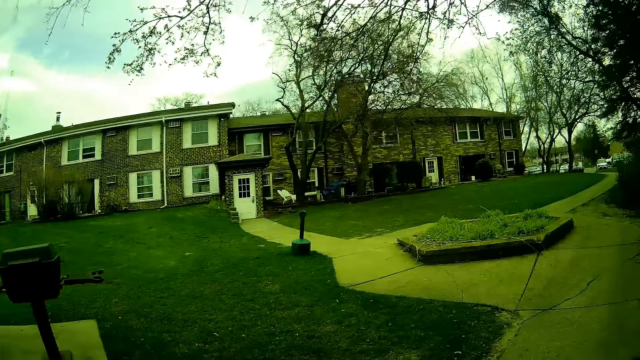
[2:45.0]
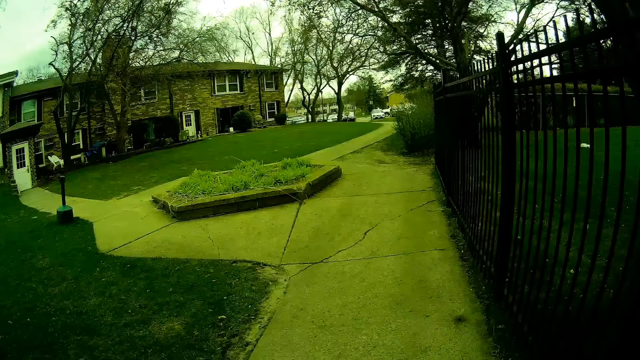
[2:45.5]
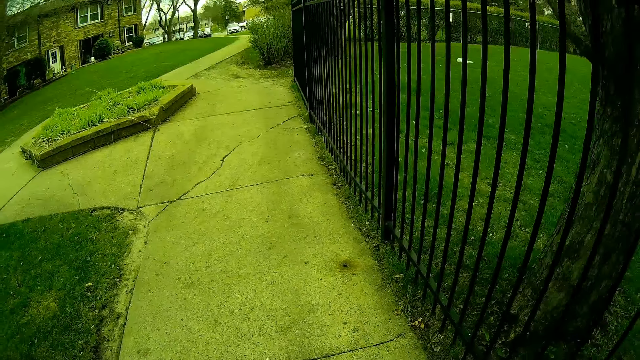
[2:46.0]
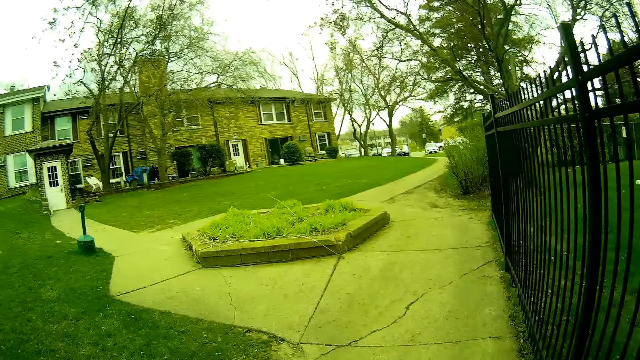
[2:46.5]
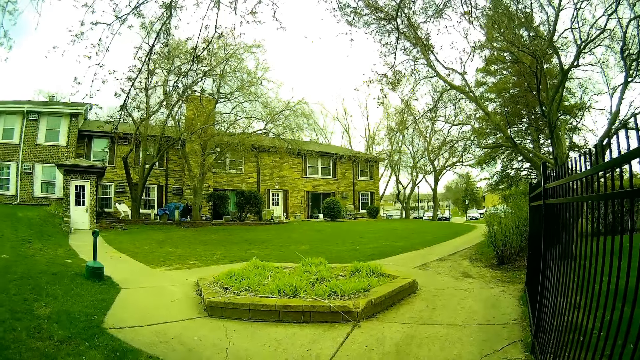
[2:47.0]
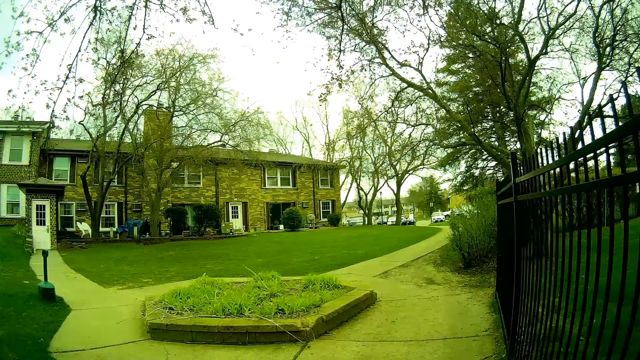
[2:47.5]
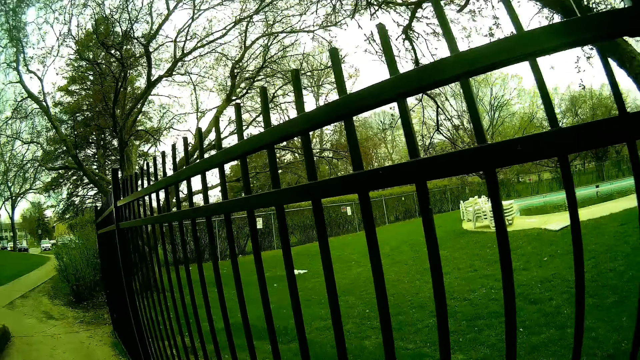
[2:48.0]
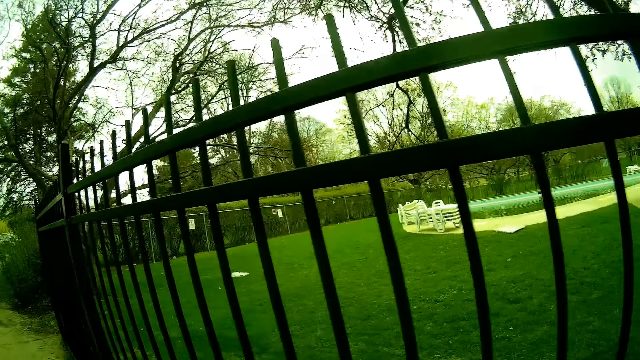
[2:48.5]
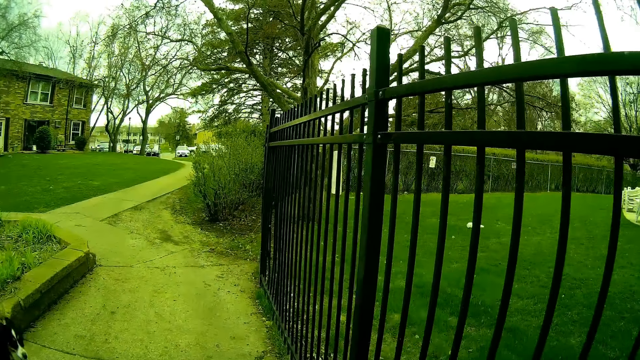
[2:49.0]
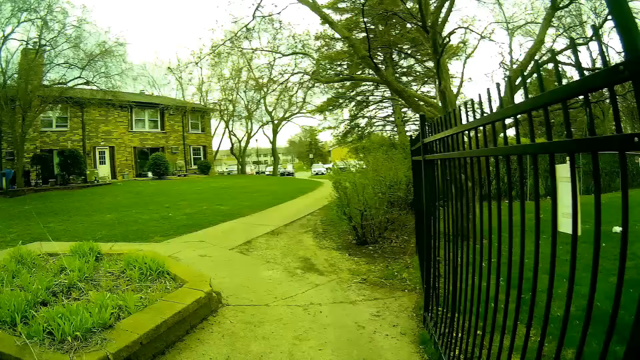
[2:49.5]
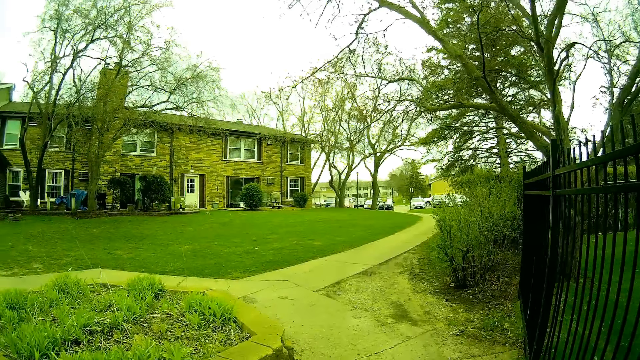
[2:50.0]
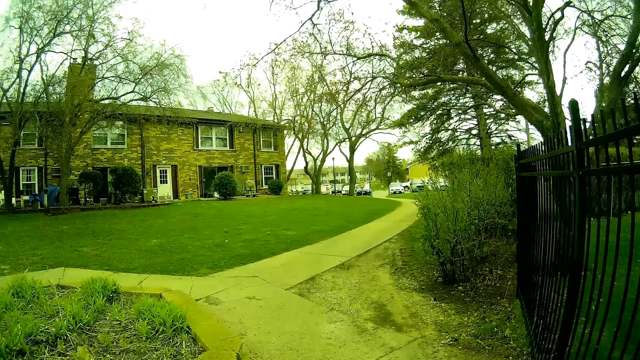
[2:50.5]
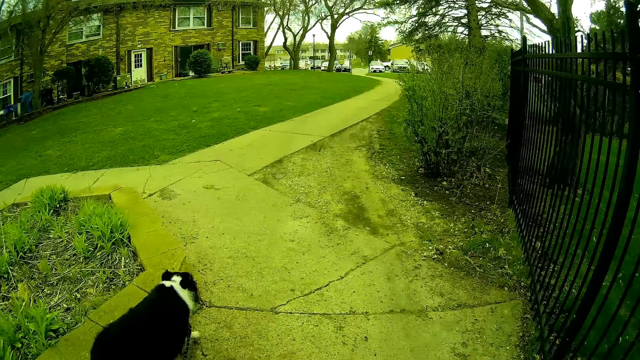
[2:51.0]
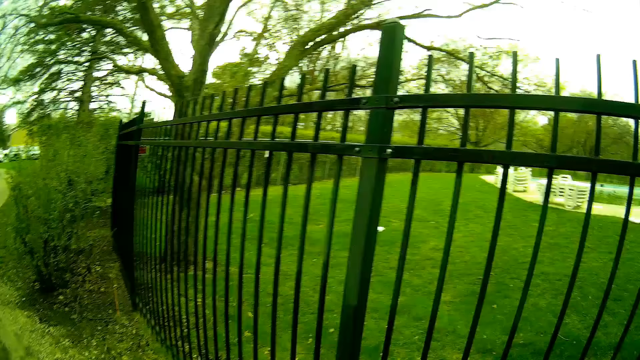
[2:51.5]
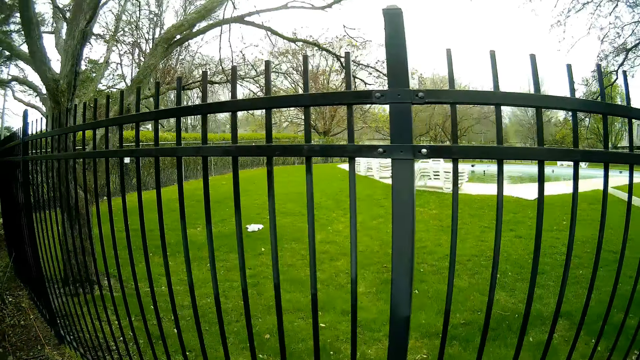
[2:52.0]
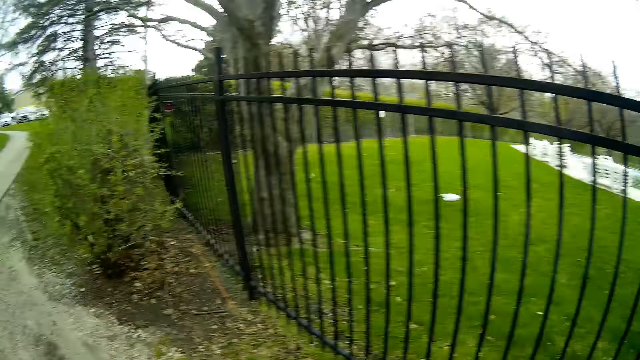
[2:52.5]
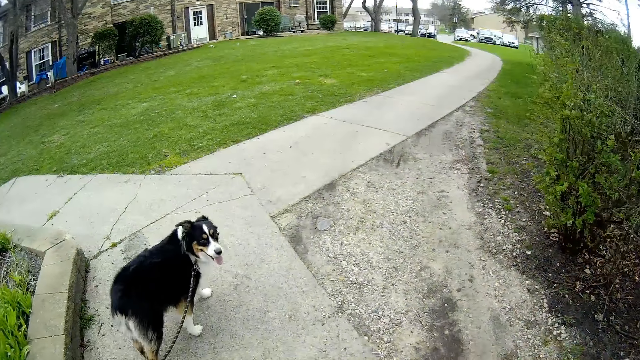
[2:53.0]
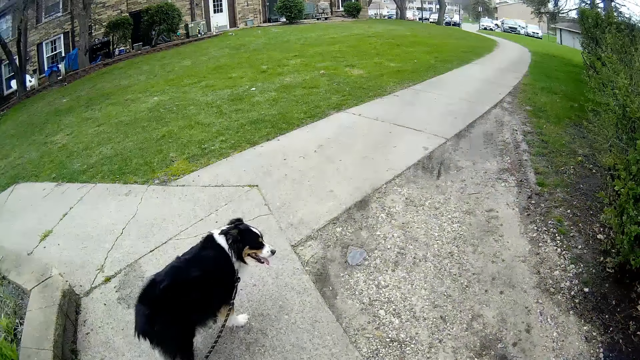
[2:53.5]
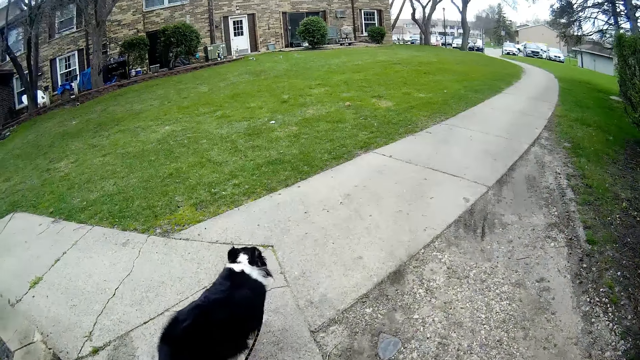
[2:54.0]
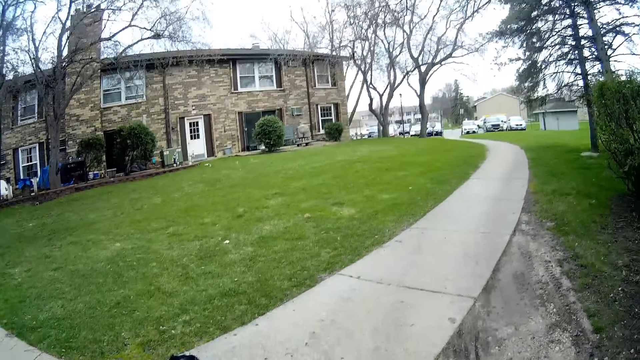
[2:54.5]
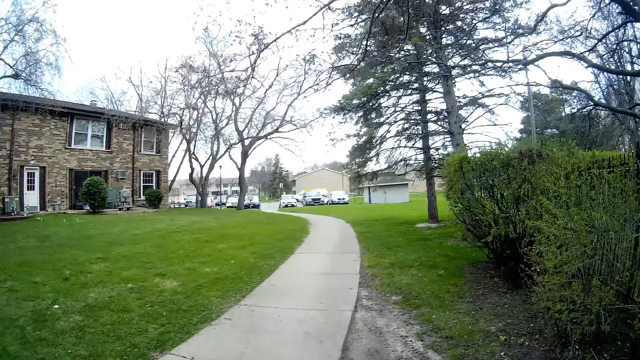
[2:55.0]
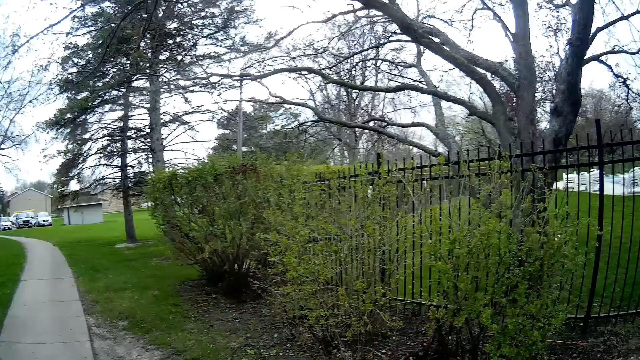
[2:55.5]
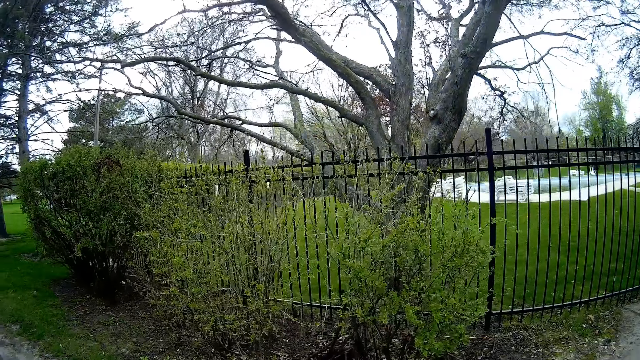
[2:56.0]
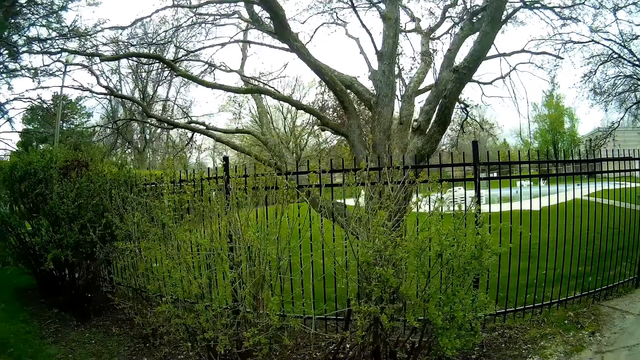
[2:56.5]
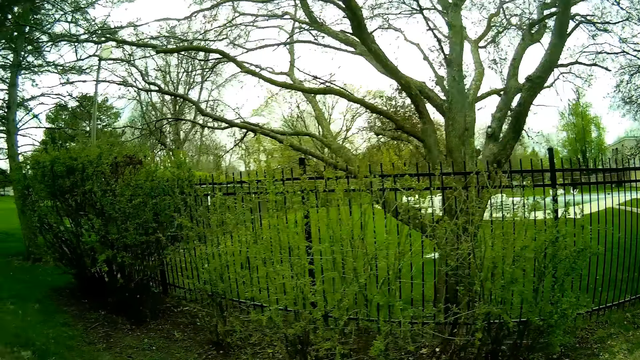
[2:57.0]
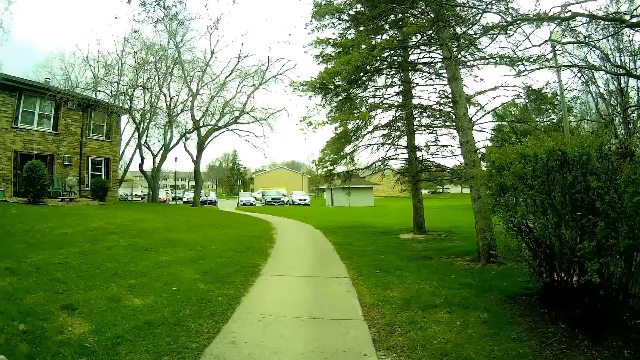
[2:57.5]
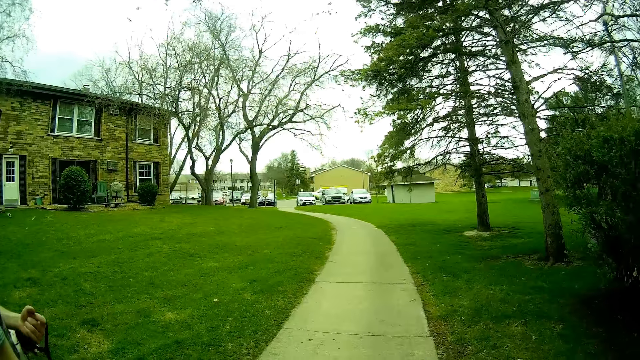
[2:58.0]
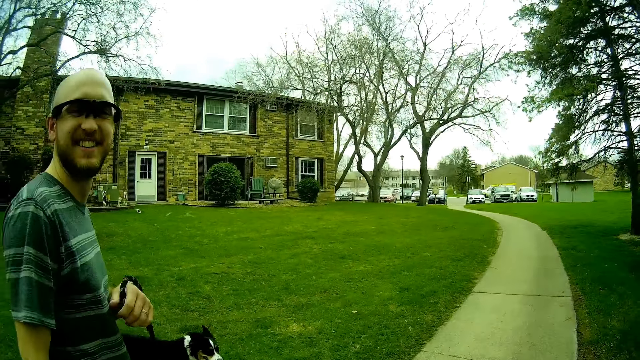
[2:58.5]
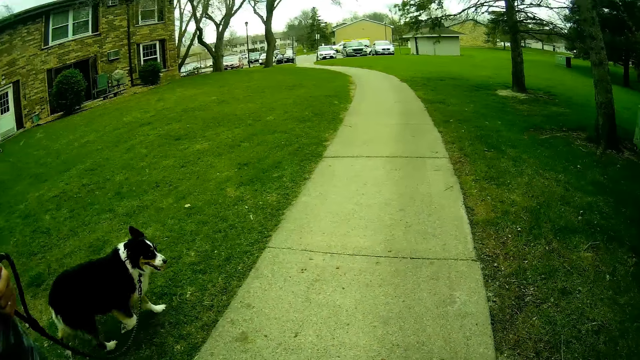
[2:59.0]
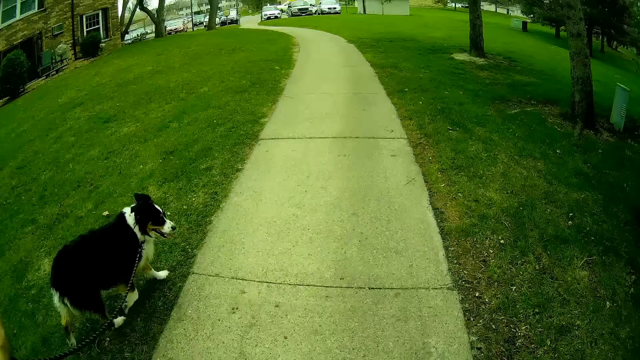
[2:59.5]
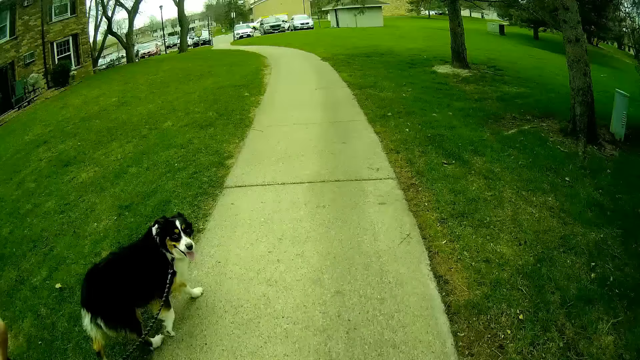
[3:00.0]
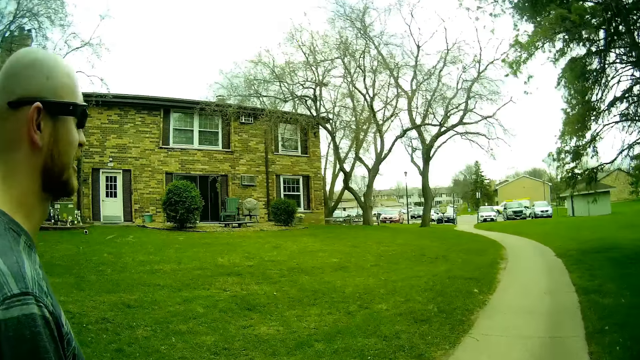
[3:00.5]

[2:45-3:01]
The camera wearer is leading the dog.

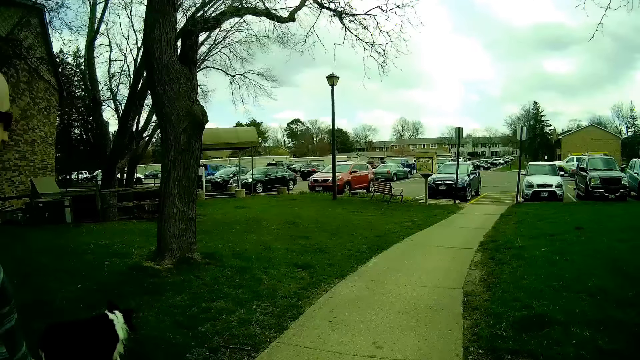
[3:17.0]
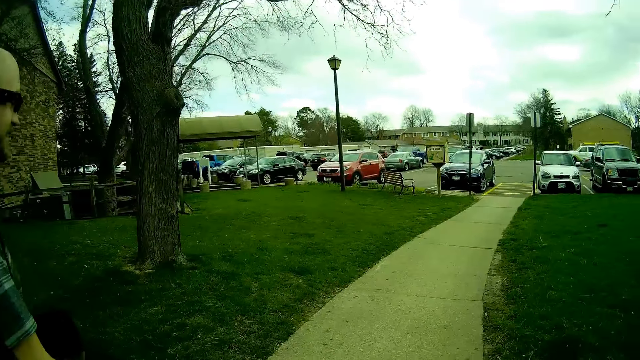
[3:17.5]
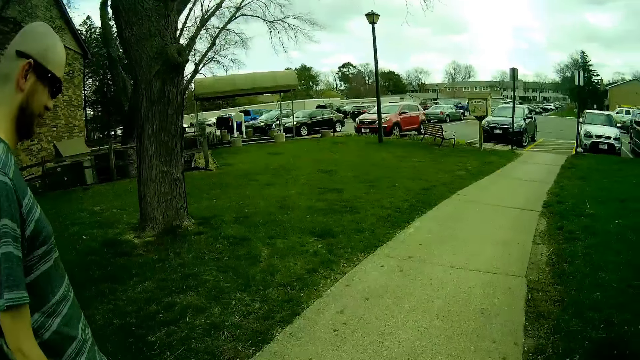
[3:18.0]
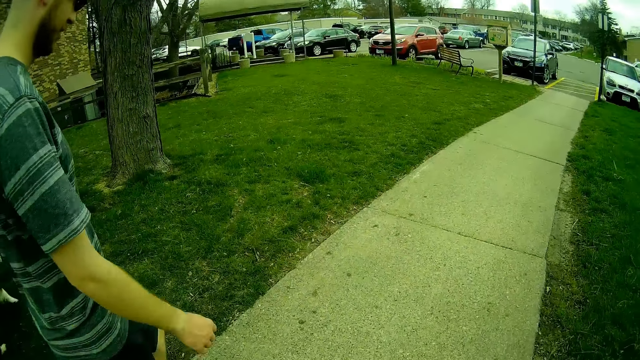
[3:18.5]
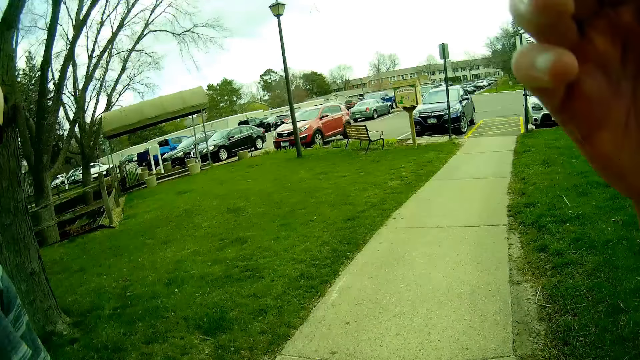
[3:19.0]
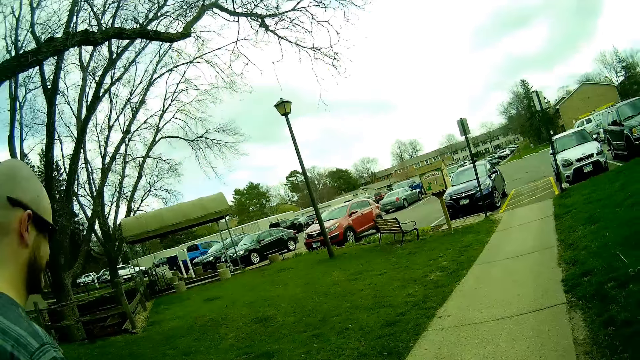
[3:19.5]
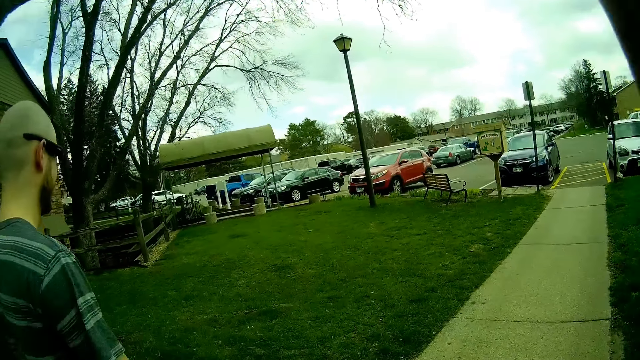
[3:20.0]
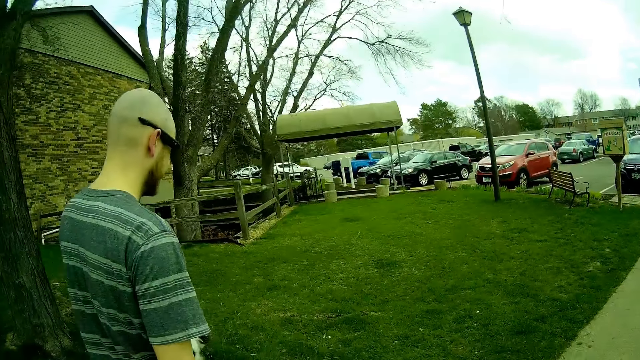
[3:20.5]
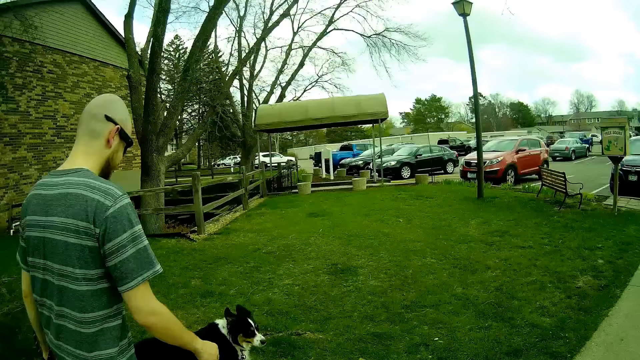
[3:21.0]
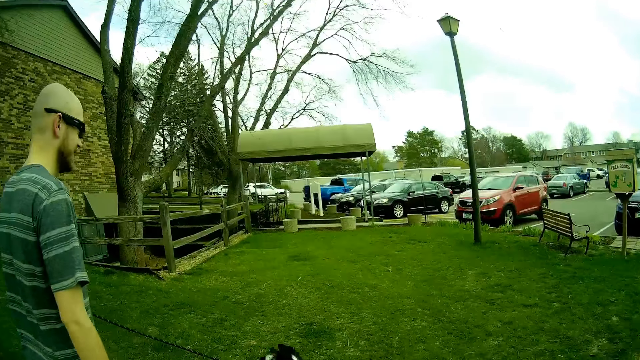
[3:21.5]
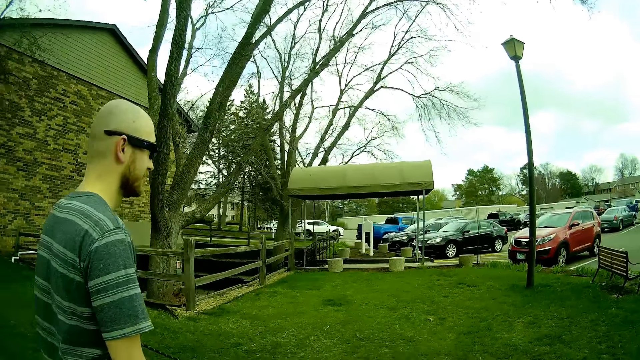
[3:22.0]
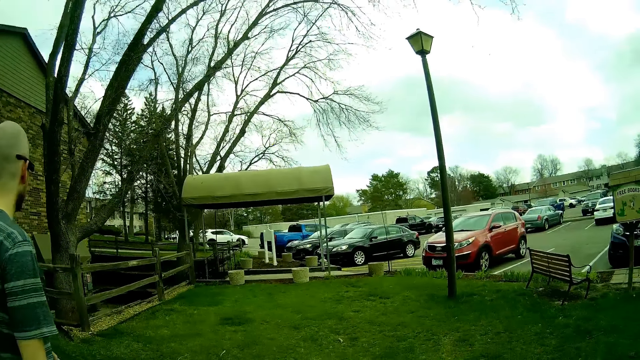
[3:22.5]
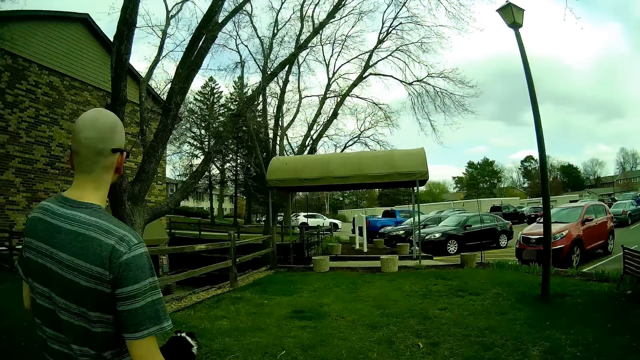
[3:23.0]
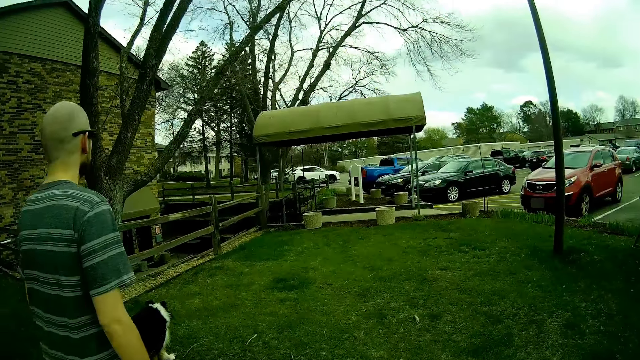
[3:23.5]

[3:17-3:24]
The camera wearer is pointing at a butterfly.
